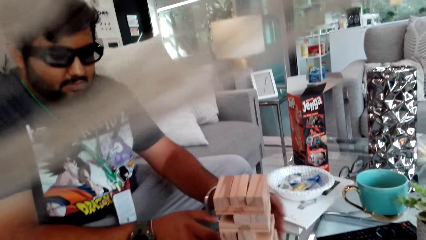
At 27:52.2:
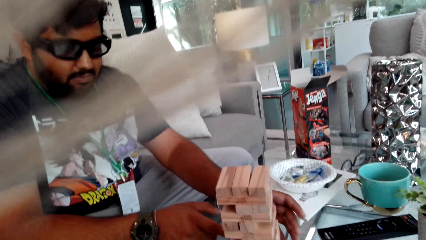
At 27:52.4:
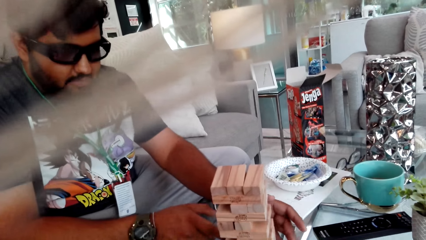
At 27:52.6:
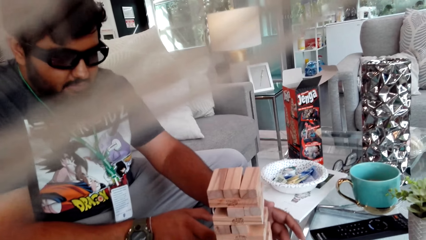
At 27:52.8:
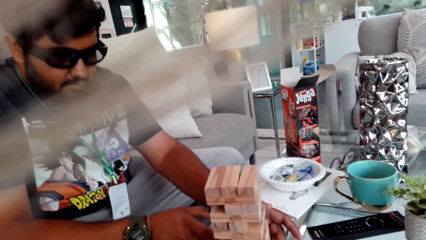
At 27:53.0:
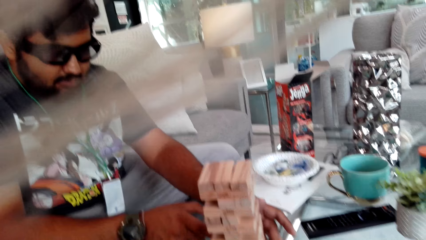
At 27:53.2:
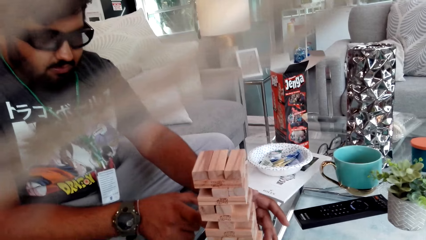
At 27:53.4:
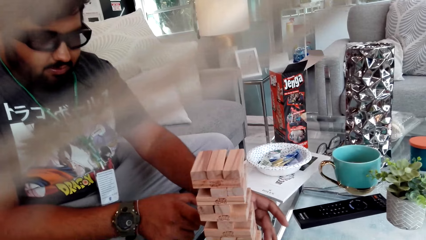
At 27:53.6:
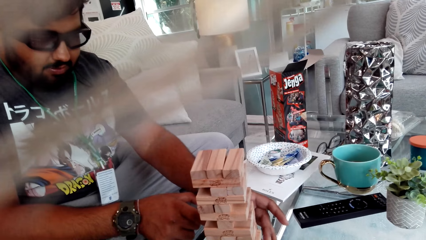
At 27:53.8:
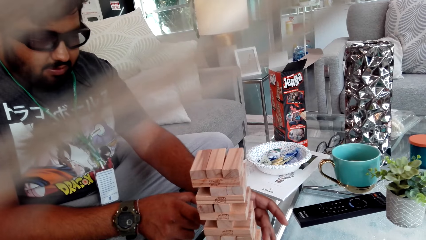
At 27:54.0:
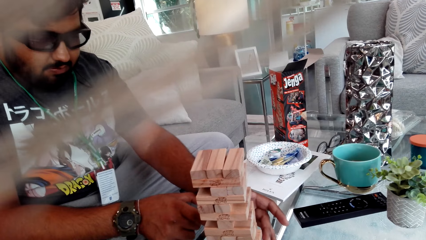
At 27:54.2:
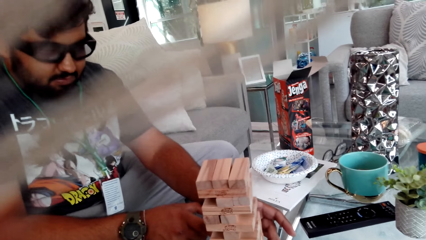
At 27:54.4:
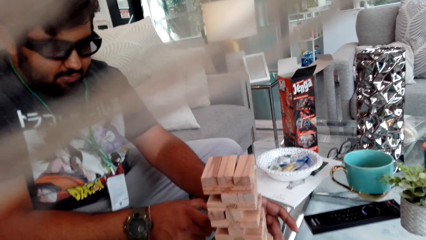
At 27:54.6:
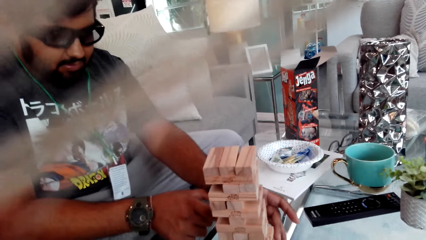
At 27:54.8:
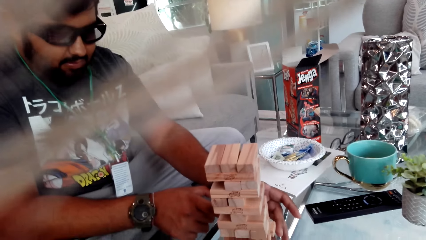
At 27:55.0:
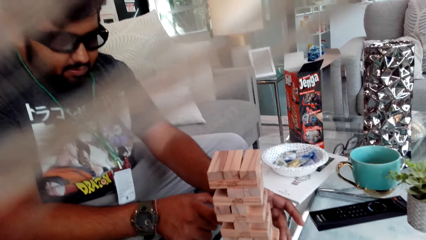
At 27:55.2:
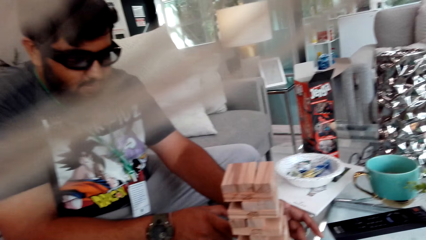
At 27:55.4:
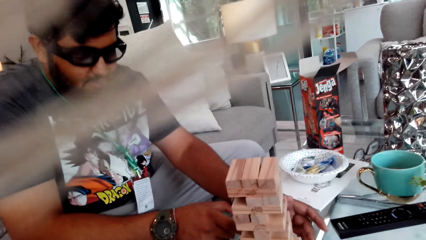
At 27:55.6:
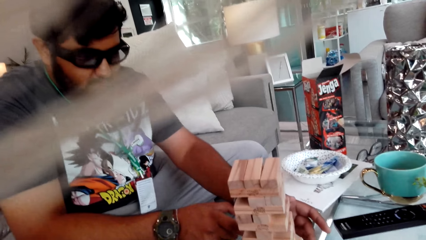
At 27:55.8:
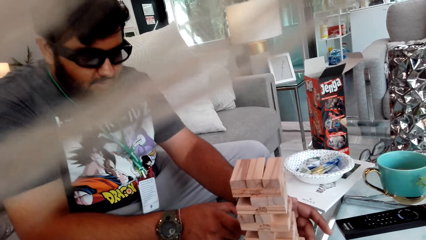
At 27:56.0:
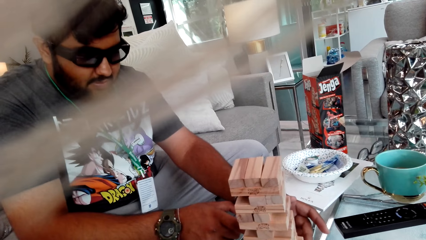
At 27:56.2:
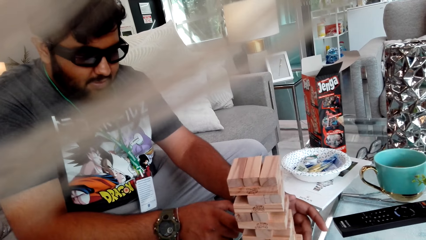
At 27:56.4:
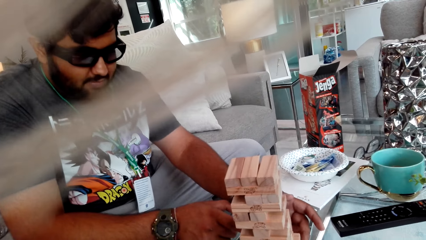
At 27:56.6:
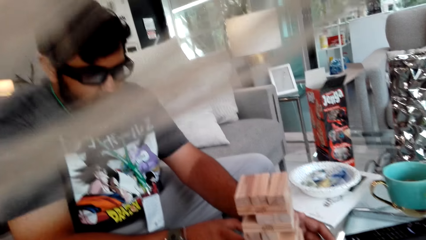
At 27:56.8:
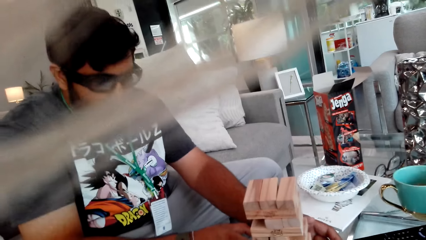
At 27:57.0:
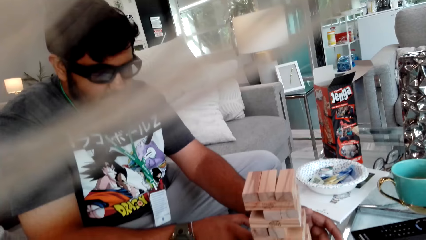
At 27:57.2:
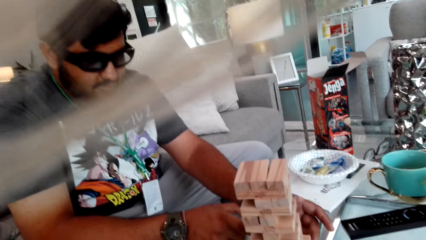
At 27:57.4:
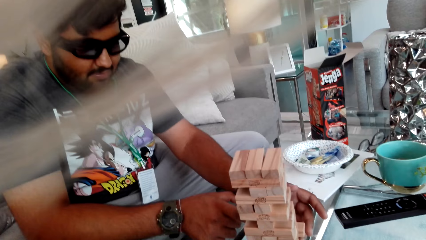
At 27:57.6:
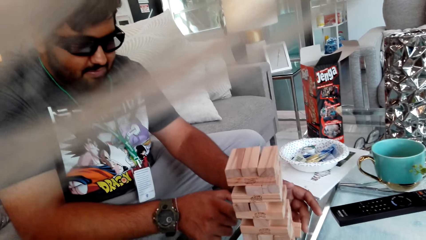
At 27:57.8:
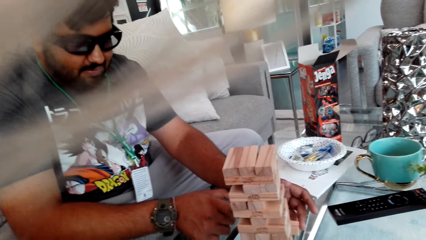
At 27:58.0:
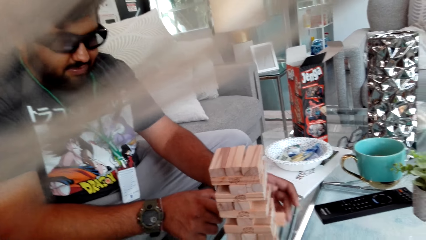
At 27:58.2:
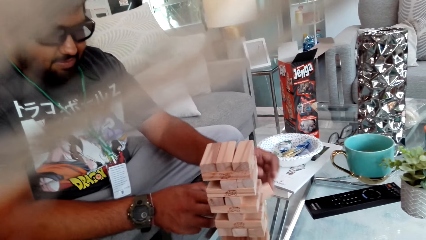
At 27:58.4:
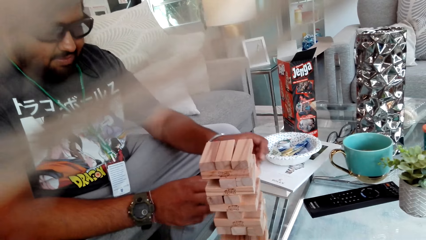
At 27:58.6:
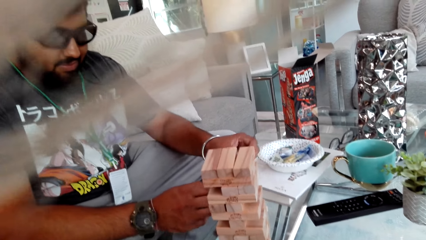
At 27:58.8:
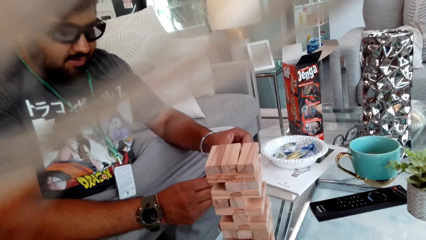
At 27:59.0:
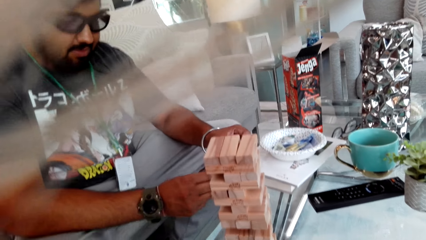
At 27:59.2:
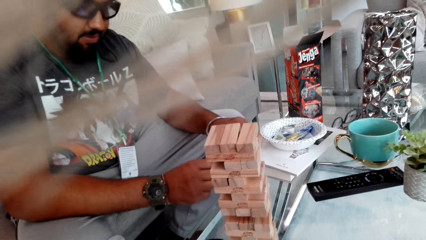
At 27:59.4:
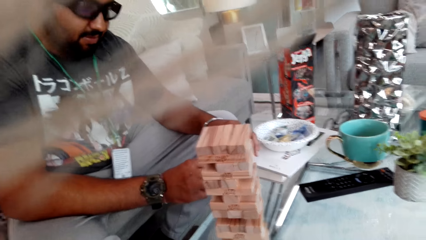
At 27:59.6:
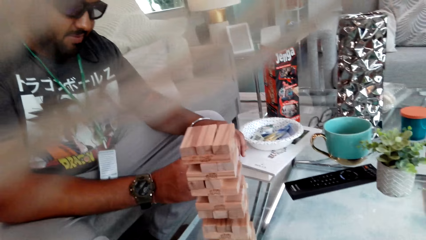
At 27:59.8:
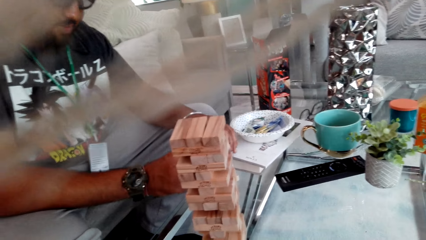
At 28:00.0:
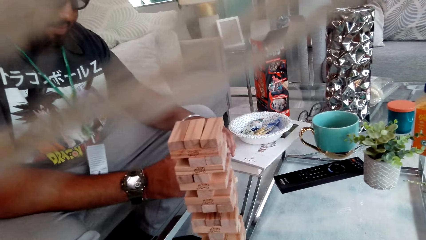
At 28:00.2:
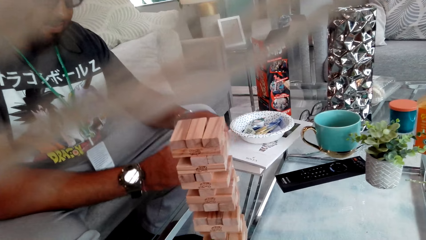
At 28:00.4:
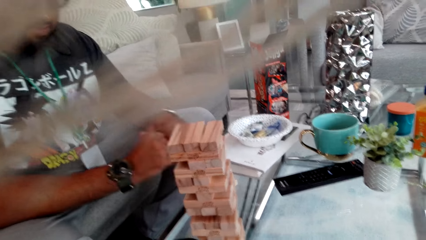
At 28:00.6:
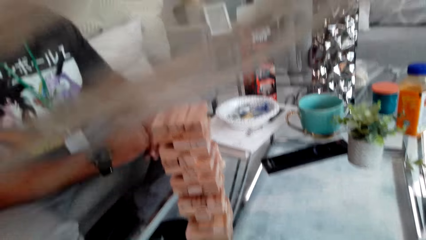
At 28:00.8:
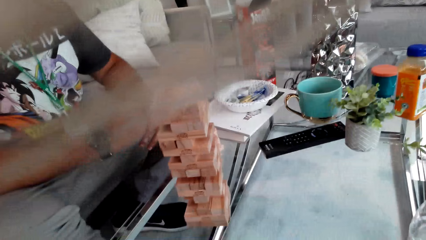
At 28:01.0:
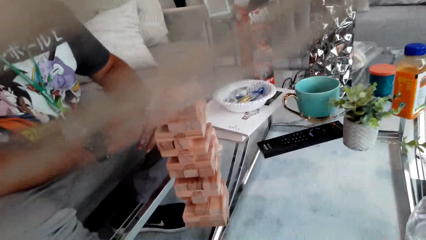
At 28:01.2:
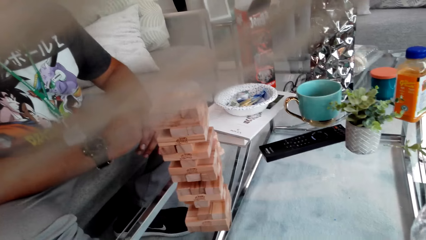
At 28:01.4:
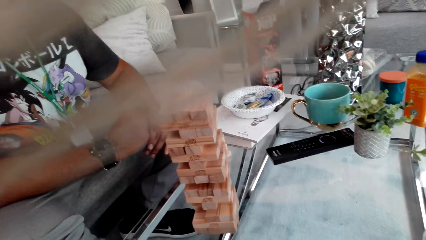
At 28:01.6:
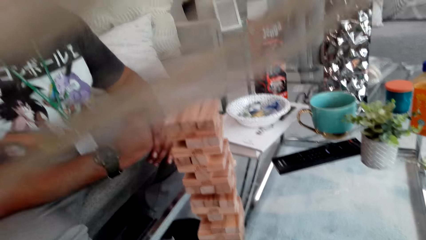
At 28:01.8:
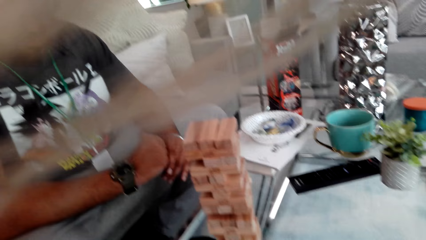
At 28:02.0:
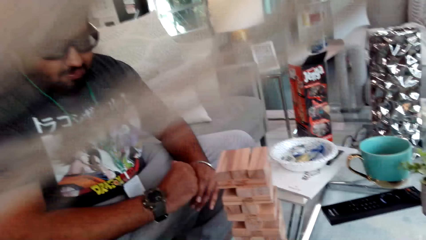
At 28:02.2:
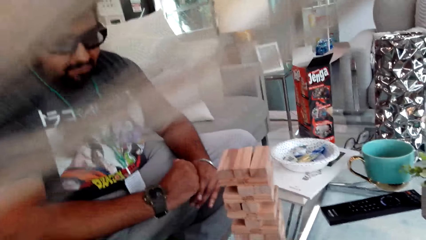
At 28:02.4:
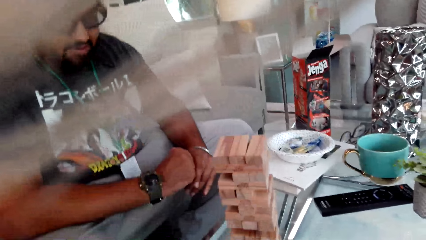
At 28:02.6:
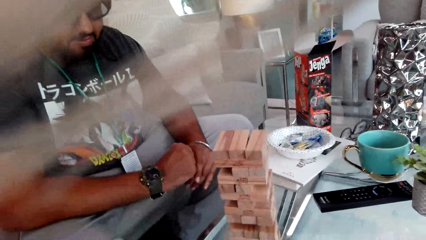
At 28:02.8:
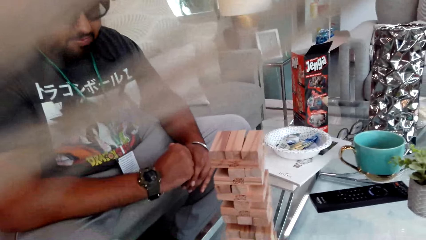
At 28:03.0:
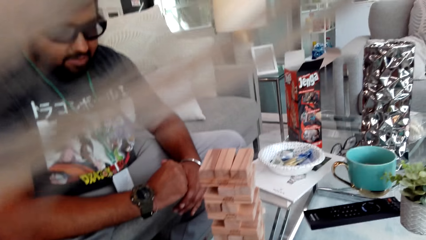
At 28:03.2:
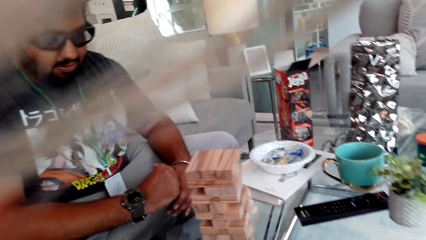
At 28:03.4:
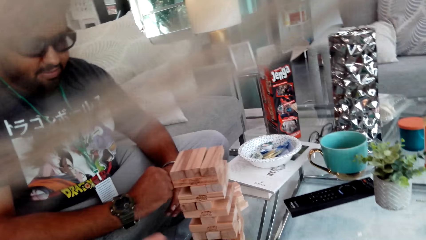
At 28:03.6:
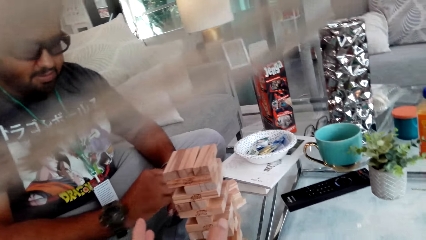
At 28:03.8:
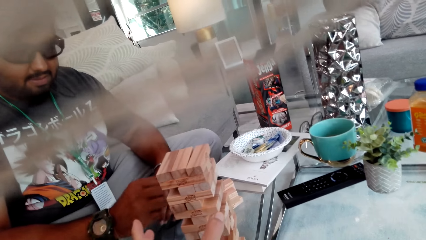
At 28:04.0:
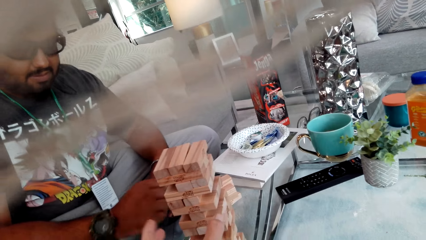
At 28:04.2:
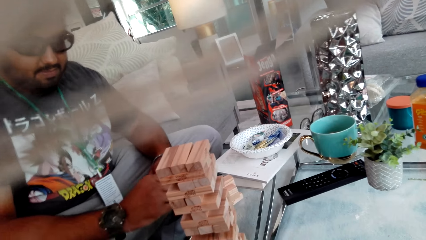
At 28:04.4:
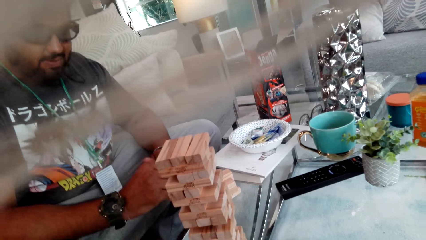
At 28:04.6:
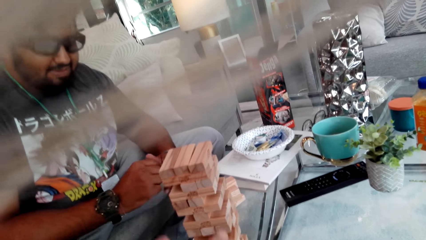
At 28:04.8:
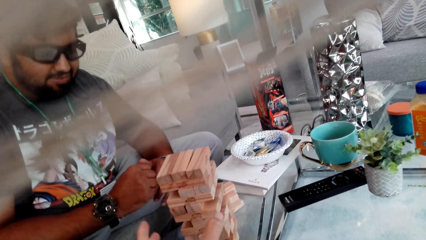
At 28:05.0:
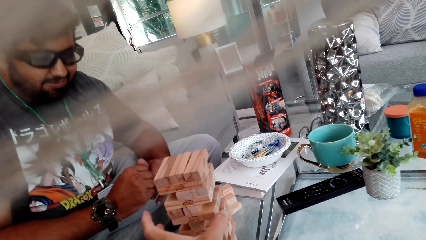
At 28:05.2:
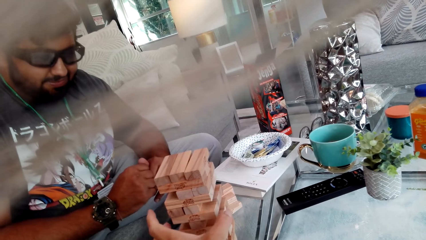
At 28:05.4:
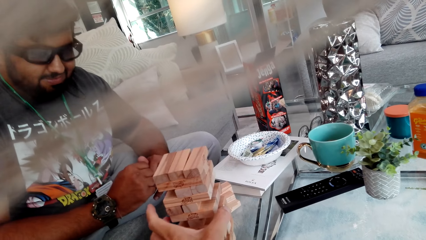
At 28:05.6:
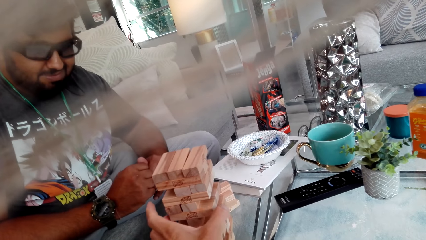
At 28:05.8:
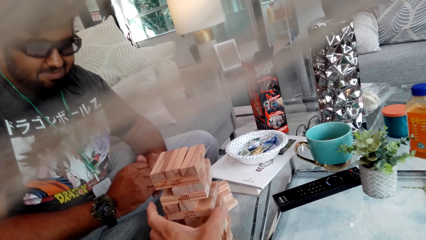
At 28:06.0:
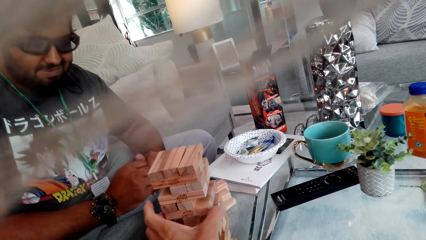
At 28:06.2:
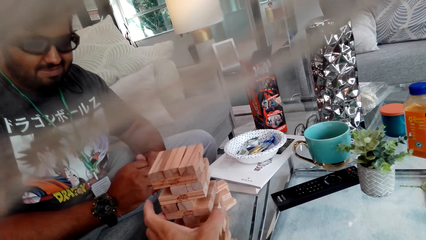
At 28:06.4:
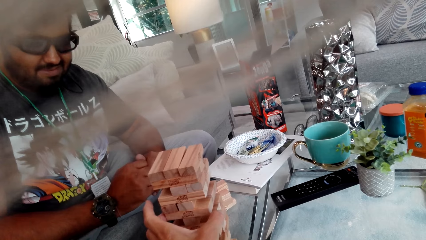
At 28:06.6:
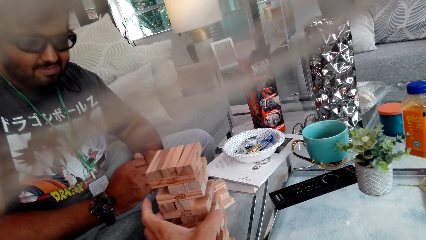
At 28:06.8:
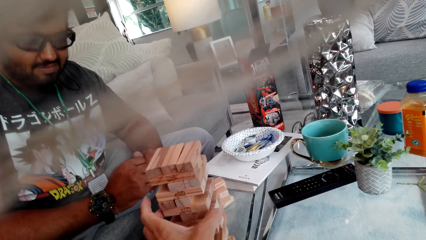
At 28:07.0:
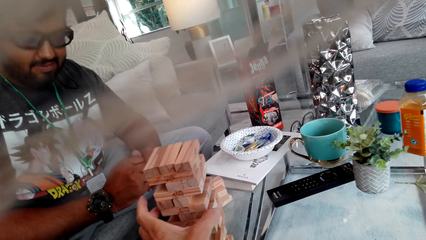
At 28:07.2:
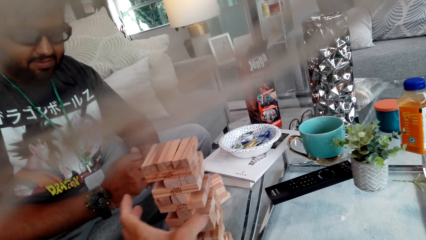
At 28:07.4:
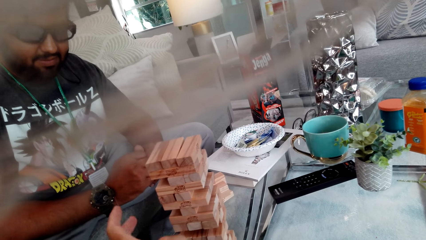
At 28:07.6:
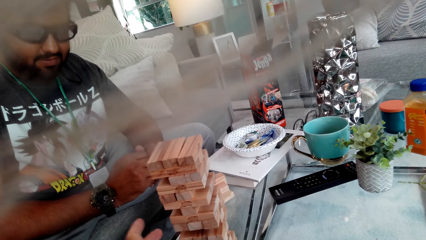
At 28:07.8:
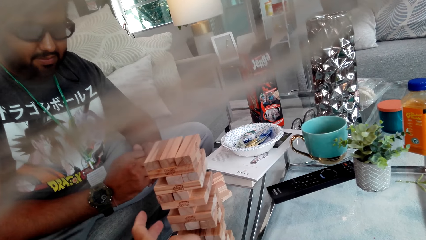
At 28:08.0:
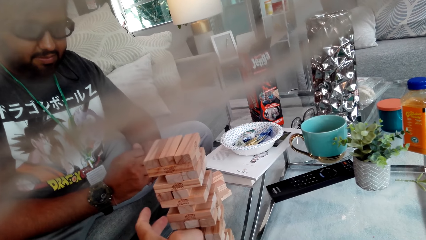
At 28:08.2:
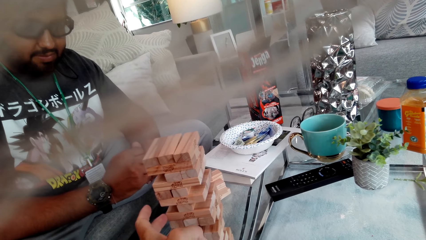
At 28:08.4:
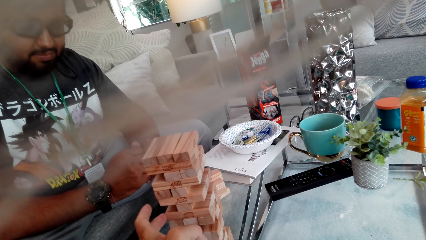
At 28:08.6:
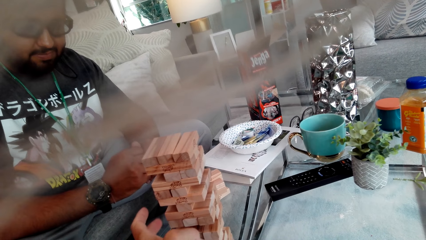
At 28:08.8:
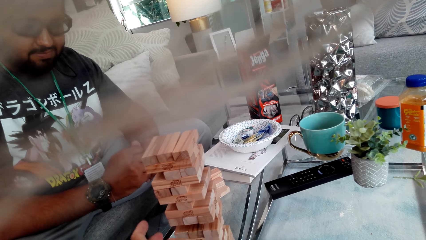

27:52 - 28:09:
A man removes a Jenga block. The camera wearer plays the Jenga game.
